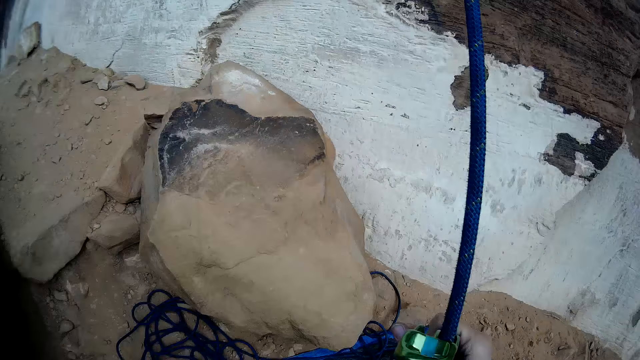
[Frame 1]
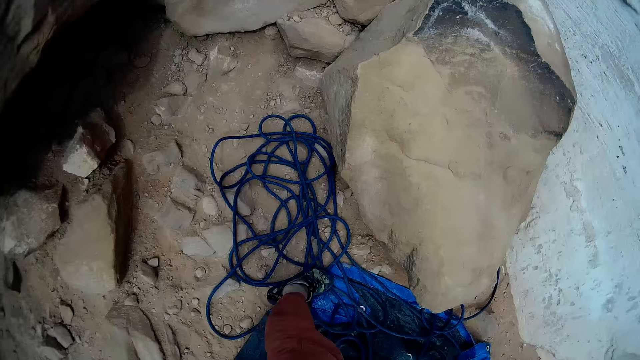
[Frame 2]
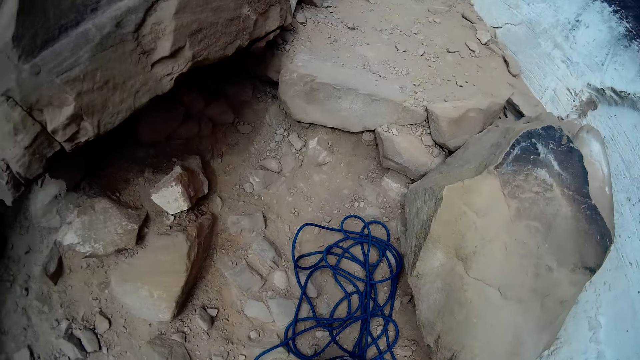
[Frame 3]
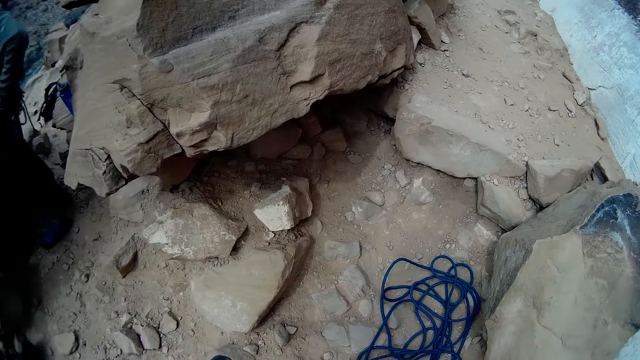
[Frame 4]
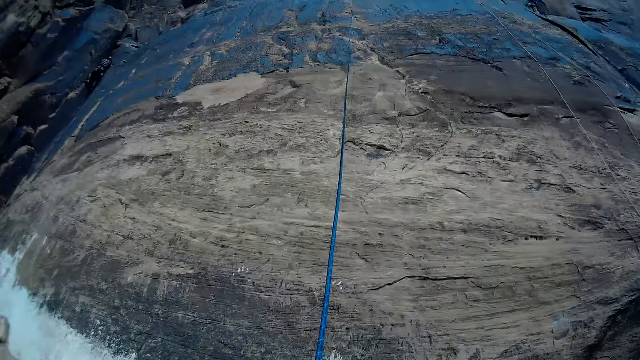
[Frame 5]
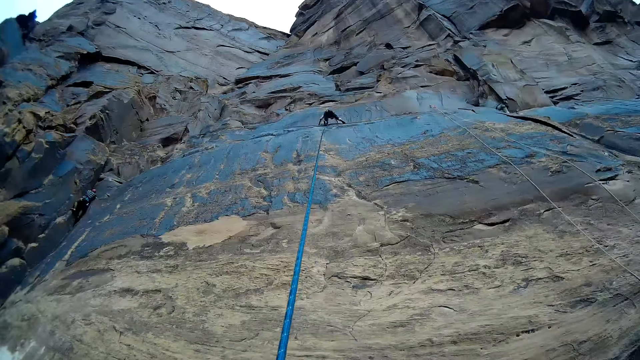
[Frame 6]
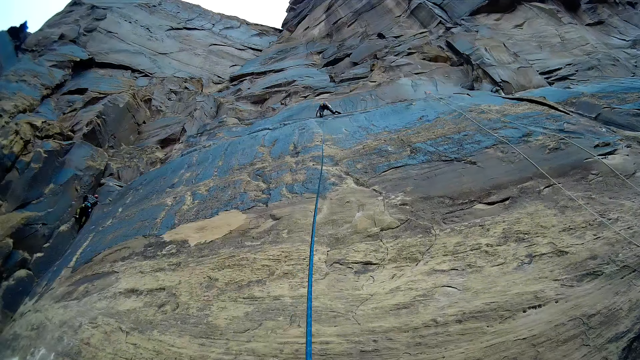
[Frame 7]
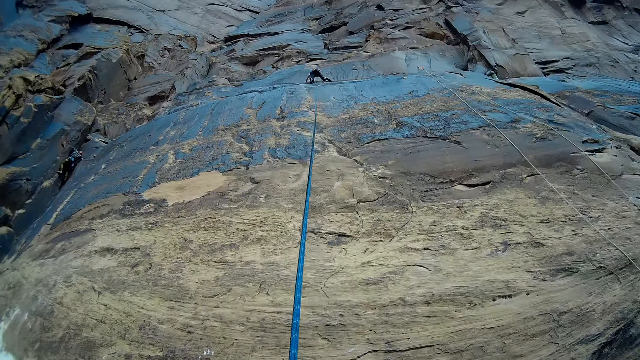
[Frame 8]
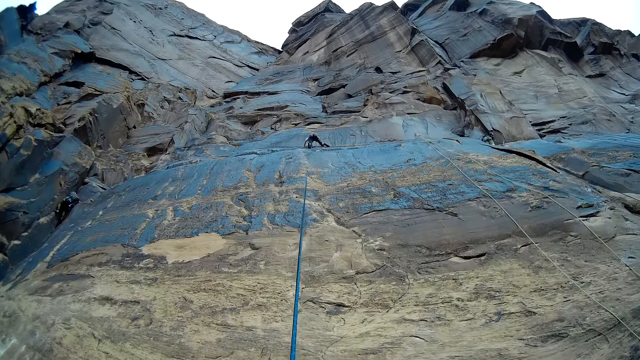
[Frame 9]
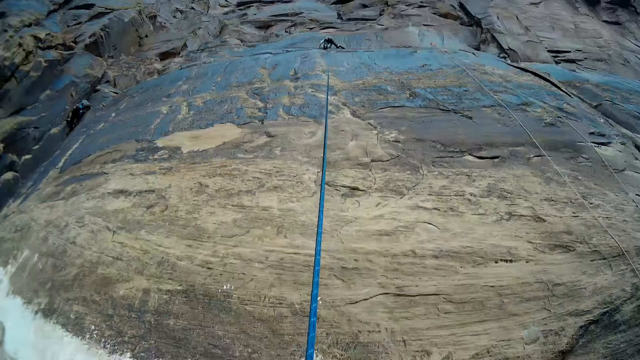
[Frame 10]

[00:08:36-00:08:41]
The camera wearer looks at the climbing rope on the ground. They pull the rope and shake the climbing rock.

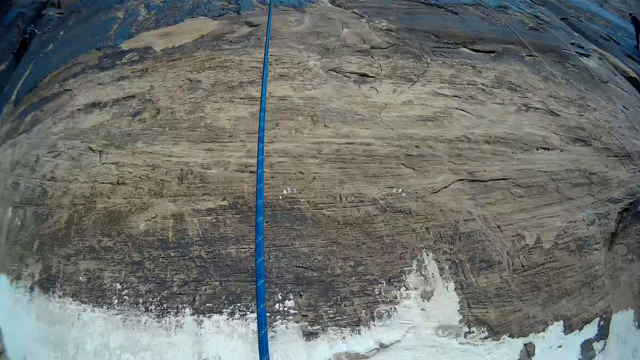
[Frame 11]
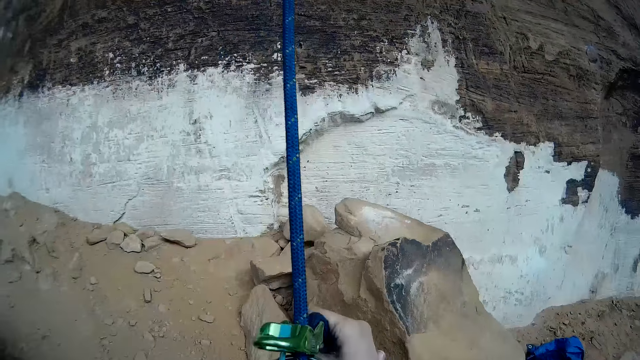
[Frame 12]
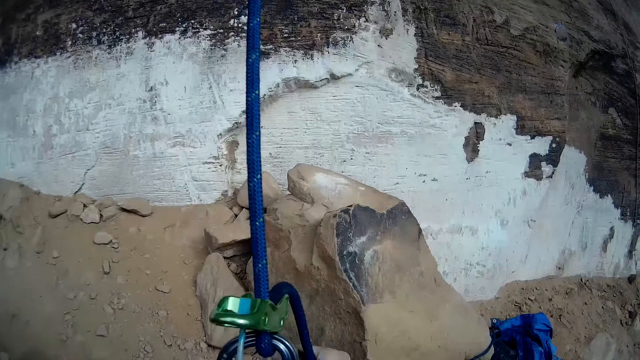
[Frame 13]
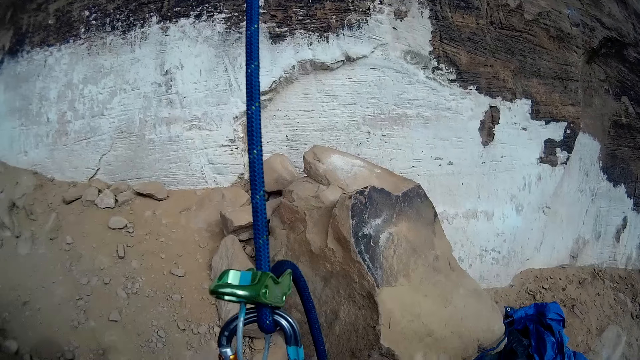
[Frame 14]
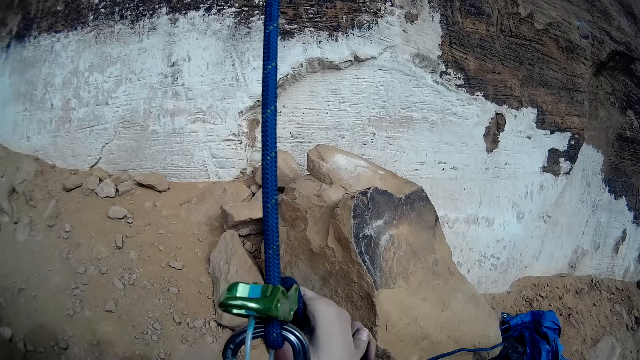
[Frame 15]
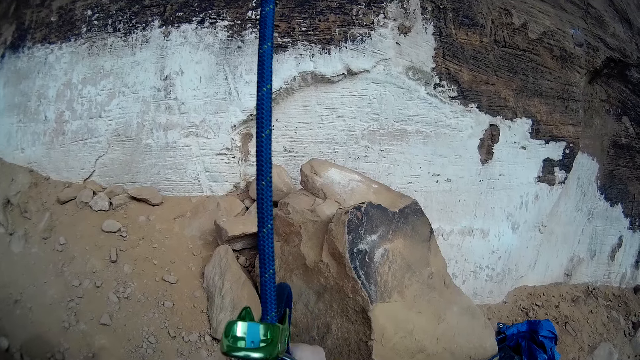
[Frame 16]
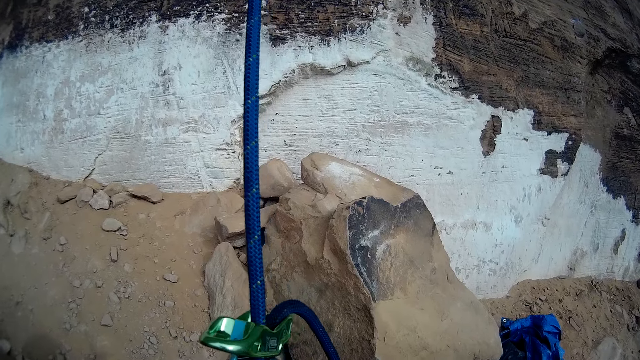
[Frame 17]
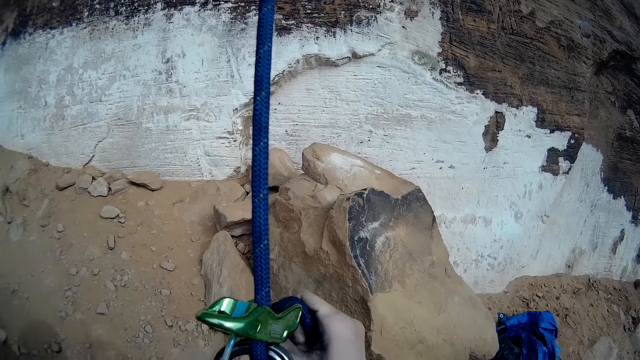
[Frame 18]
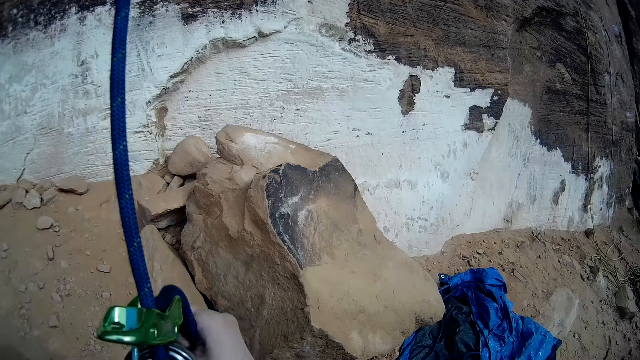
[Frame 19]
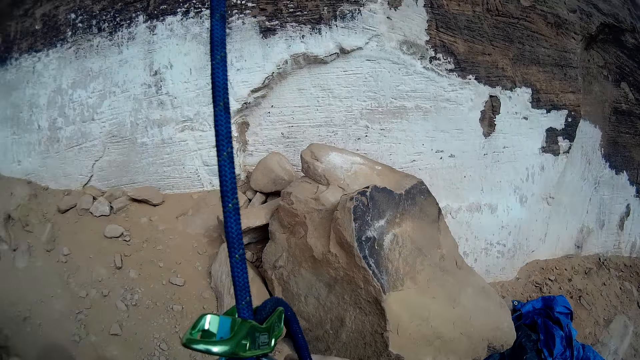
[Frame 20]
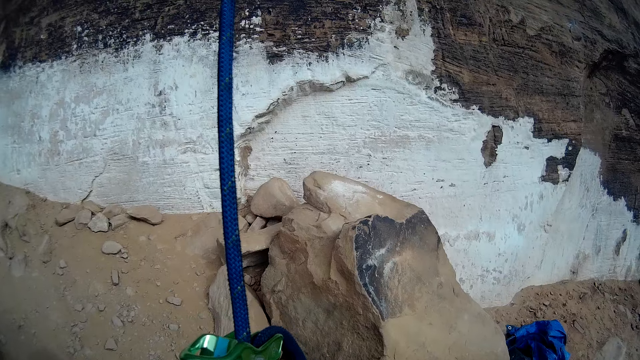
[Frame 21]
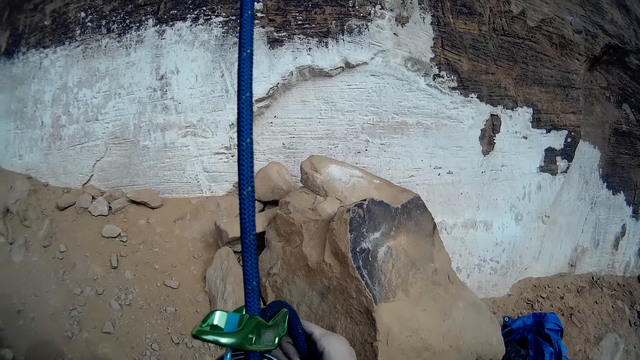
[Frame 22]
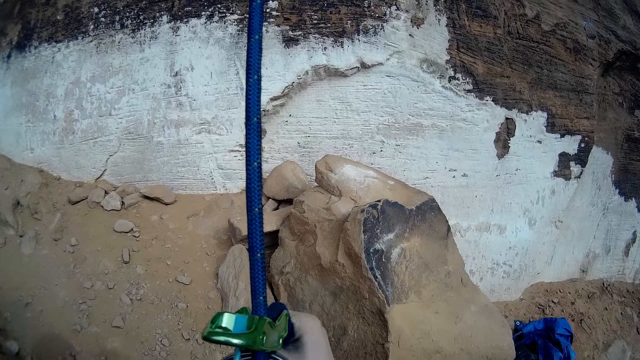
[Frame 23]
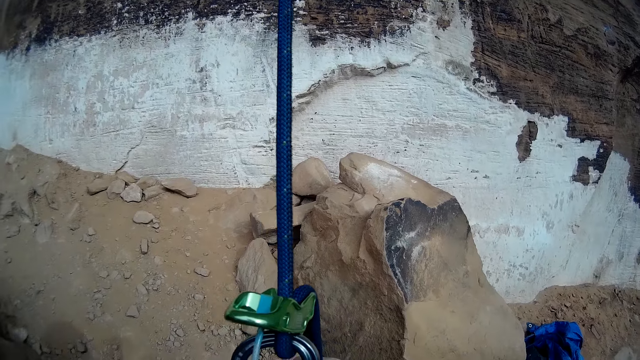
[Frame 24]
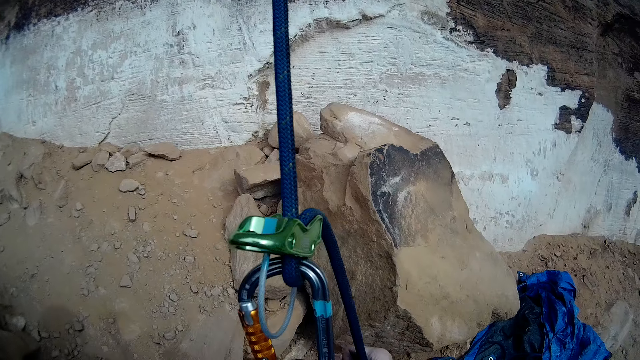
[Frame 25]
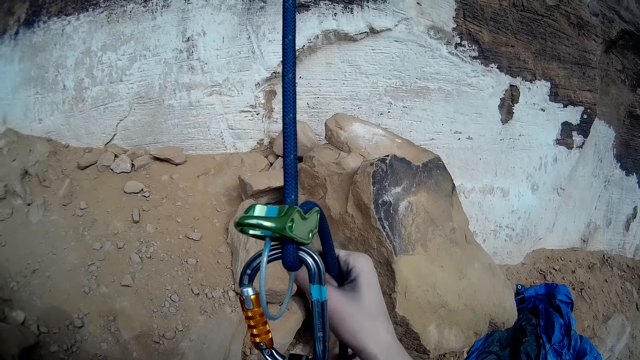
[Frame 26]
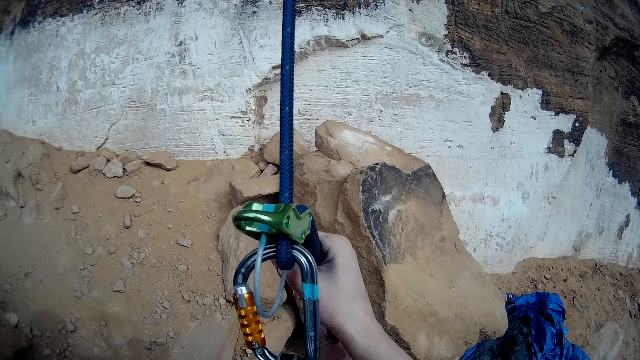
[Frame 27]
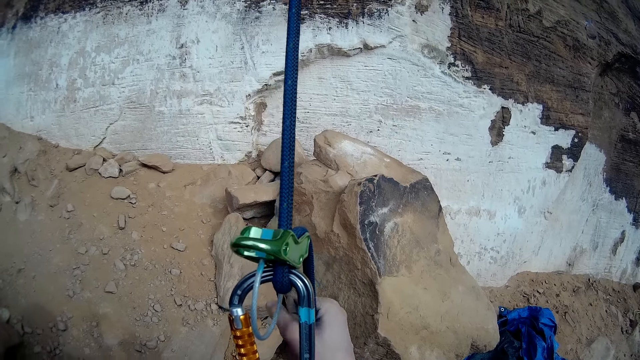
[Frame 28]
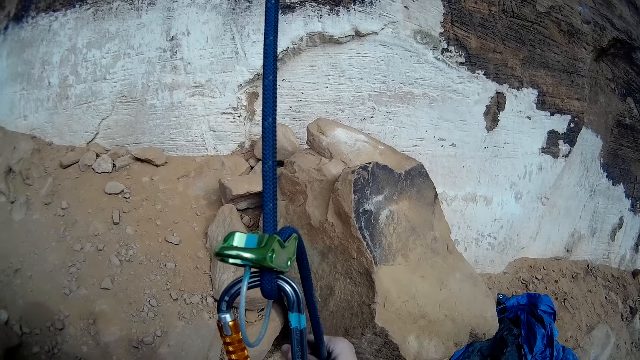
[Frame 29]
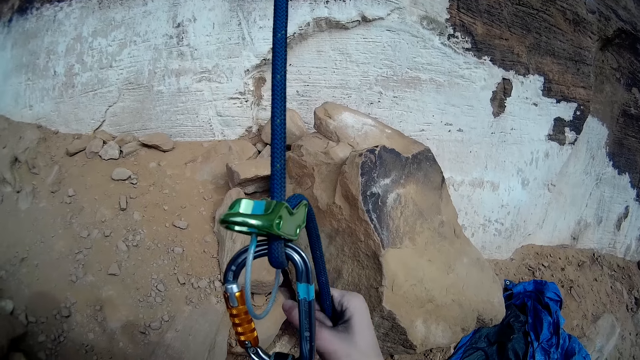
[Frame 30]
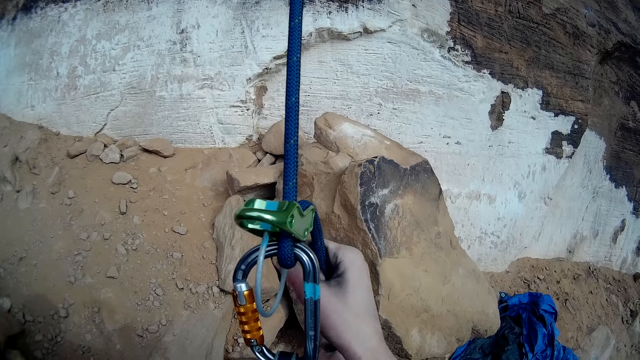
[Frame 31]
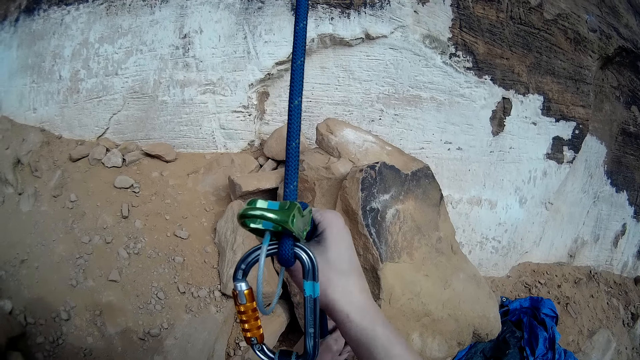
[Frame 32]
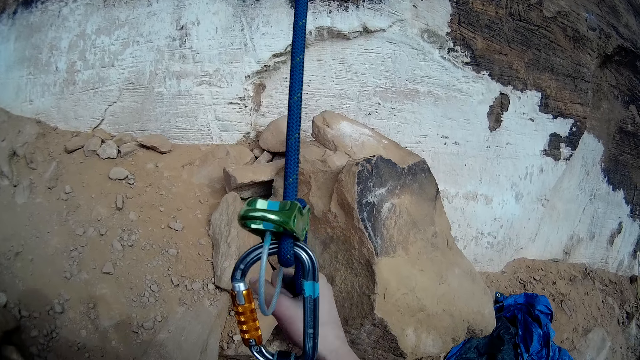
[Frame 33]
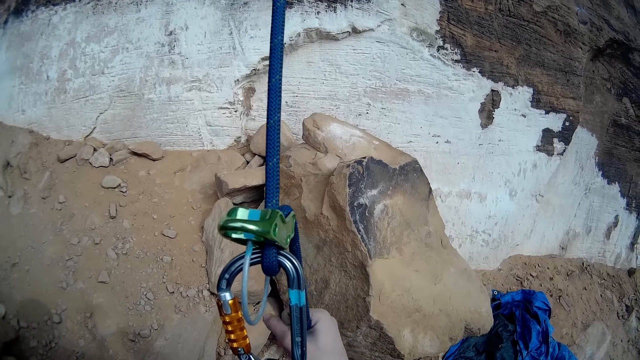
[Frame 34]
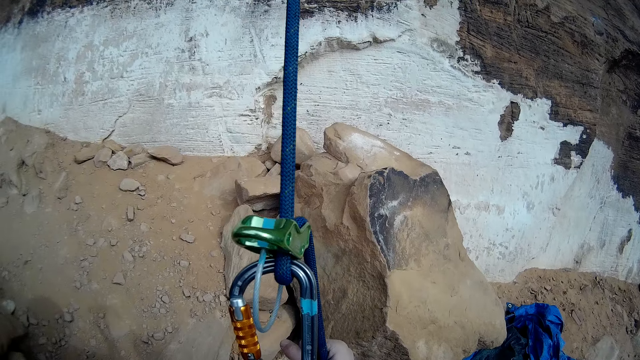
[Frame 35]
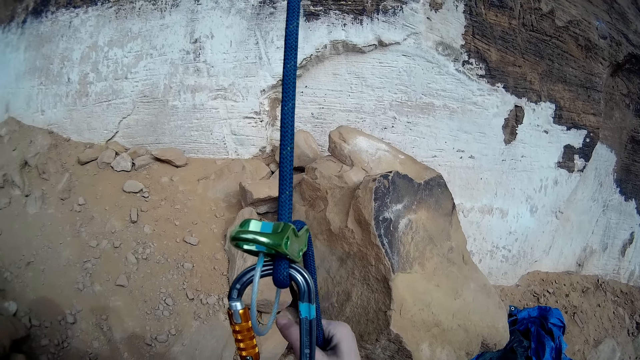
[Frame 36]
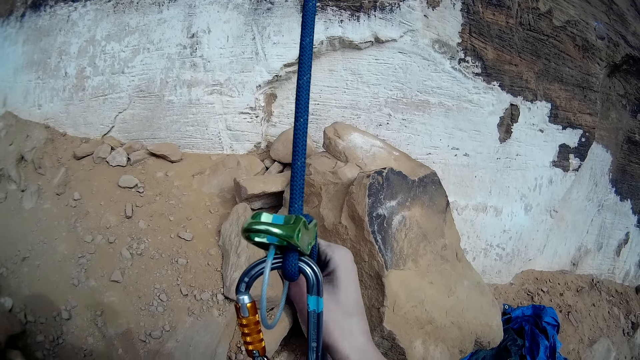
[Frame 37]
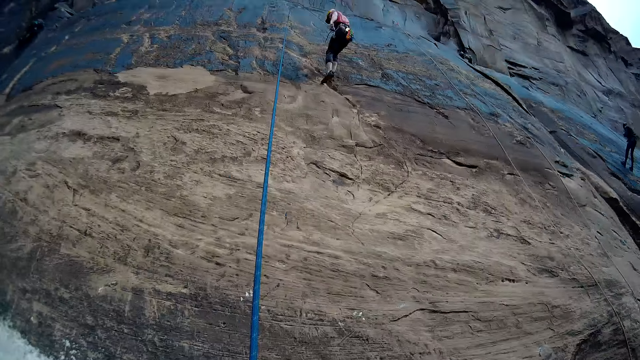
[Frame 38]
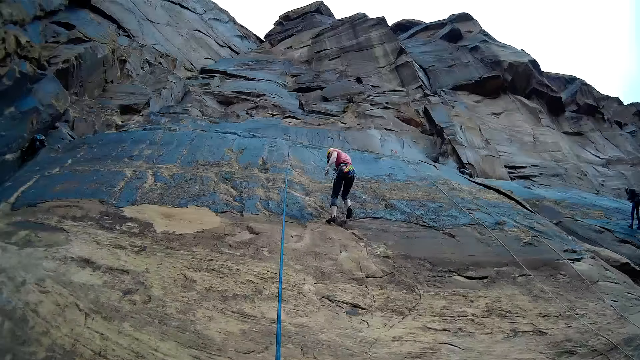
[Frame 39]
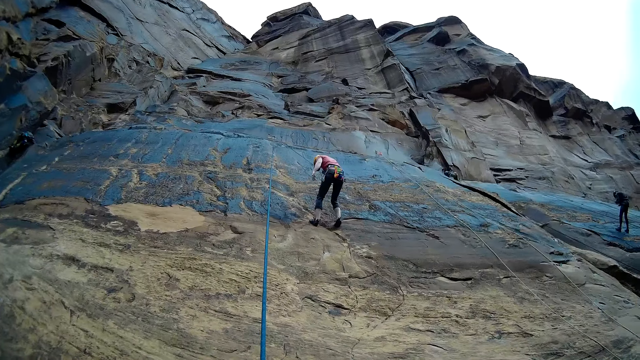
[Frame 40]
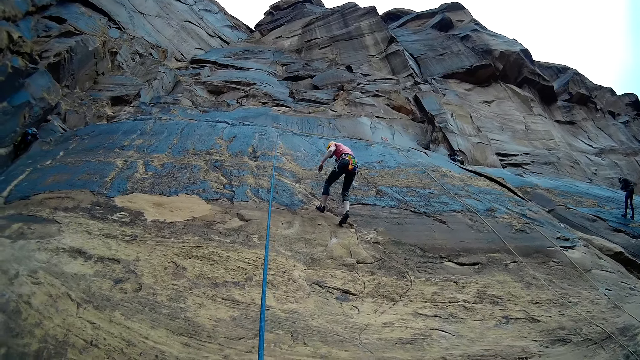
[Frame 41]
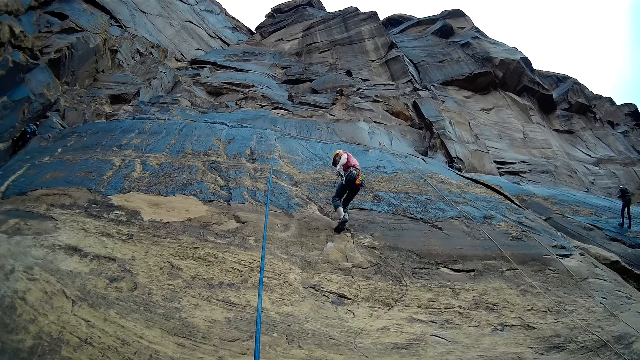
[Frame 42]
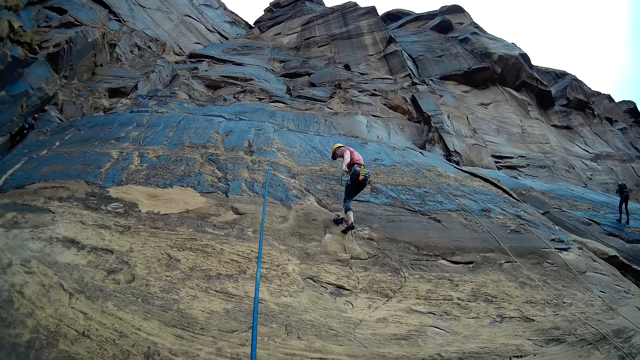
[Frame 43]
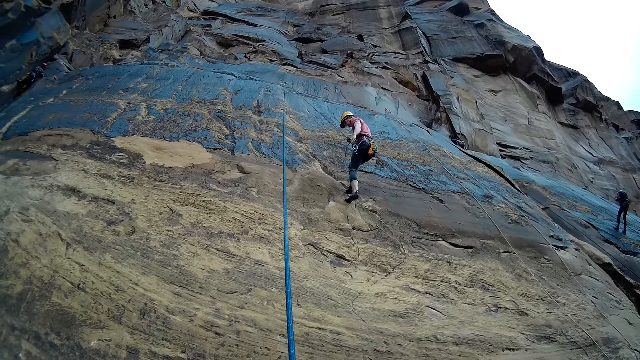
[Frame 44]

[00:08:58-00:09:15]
The camera wearer adjusts the rope on a belay device. A man comes down from the mountain.
